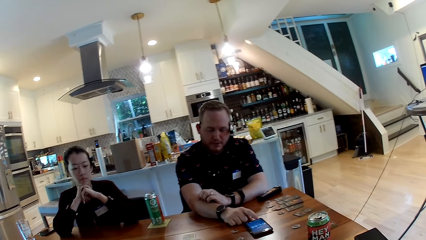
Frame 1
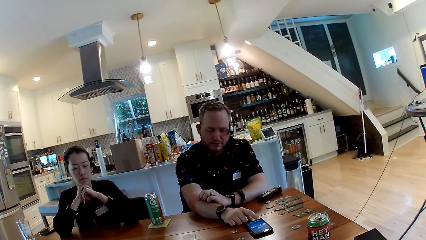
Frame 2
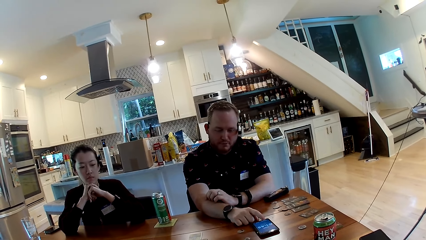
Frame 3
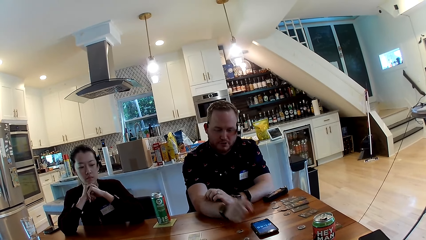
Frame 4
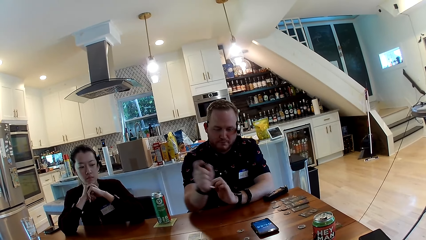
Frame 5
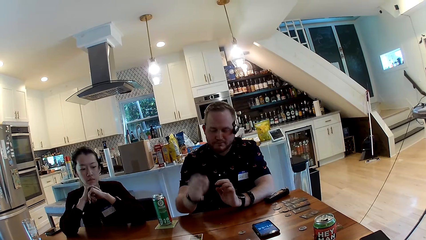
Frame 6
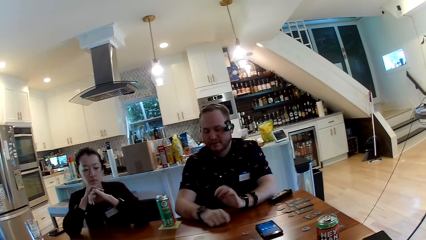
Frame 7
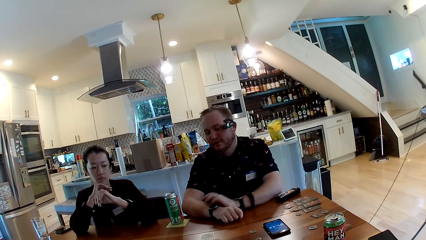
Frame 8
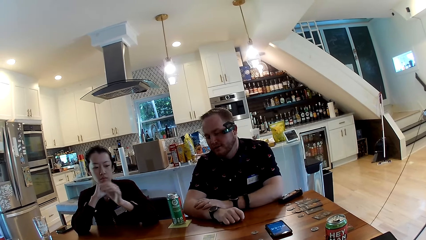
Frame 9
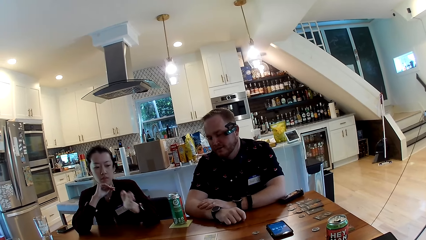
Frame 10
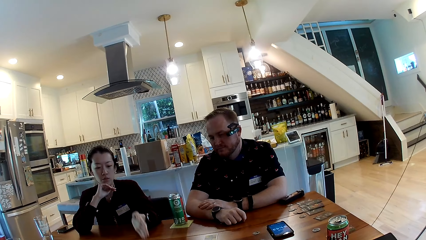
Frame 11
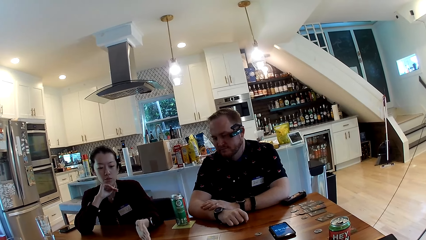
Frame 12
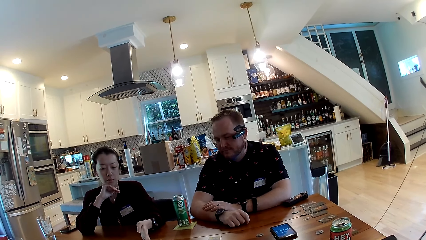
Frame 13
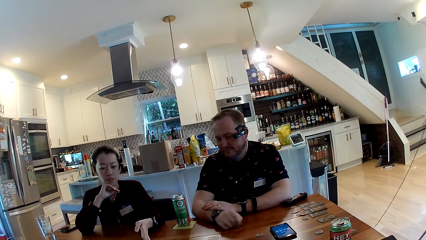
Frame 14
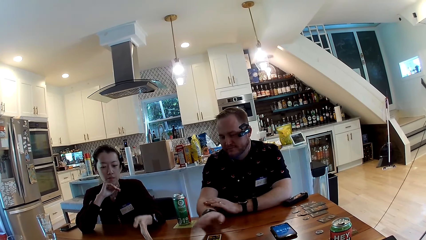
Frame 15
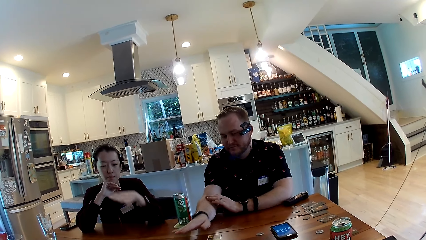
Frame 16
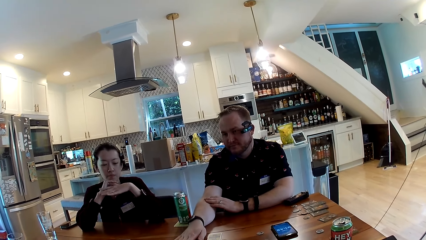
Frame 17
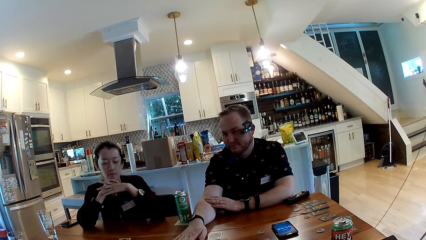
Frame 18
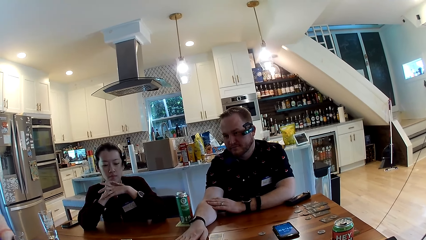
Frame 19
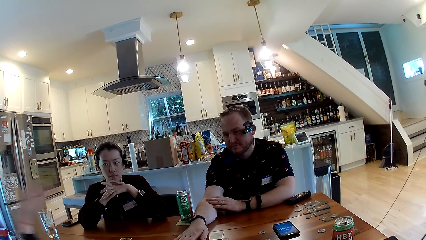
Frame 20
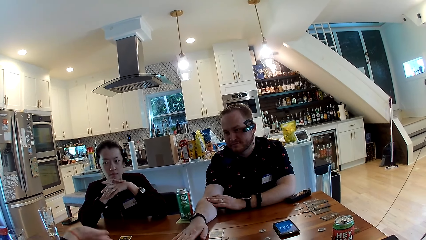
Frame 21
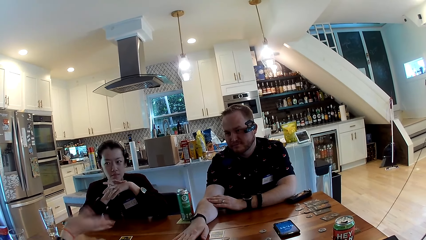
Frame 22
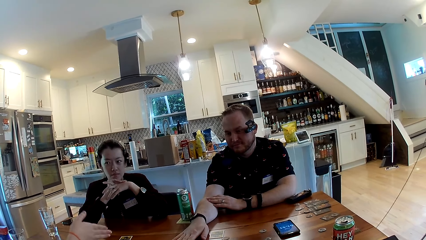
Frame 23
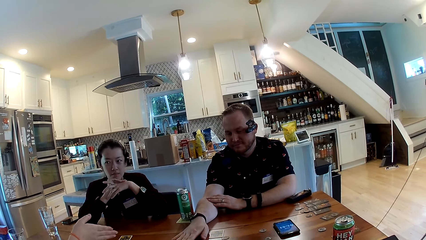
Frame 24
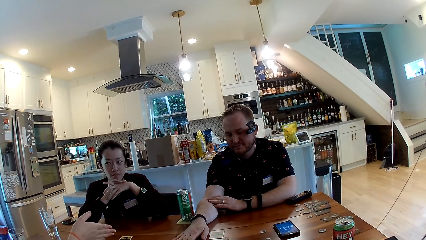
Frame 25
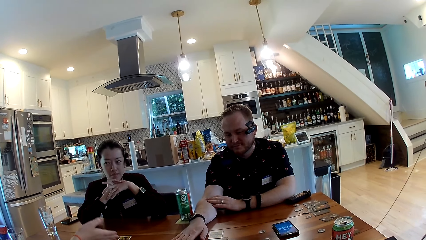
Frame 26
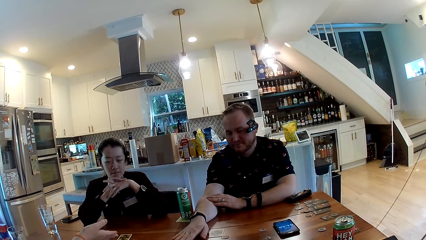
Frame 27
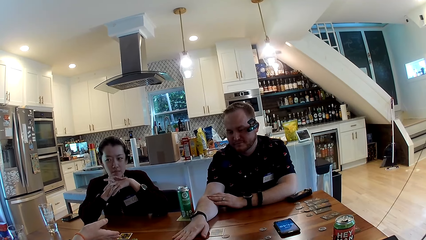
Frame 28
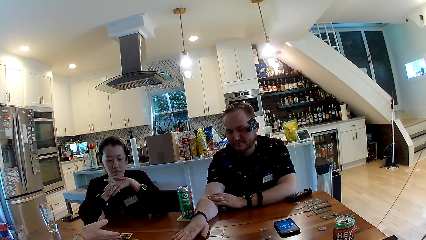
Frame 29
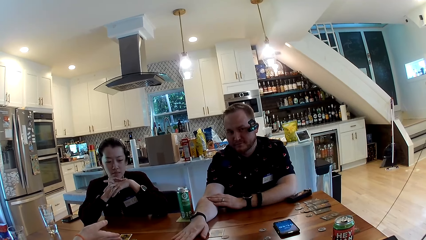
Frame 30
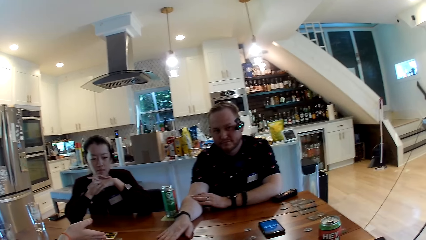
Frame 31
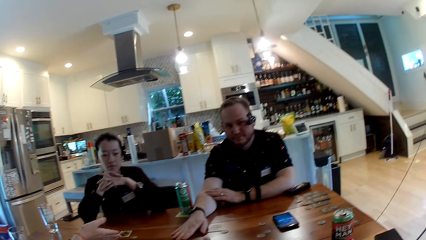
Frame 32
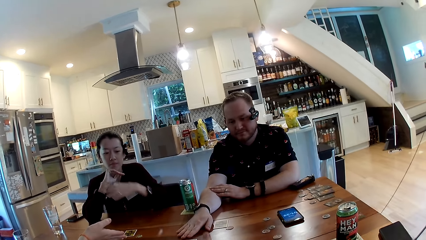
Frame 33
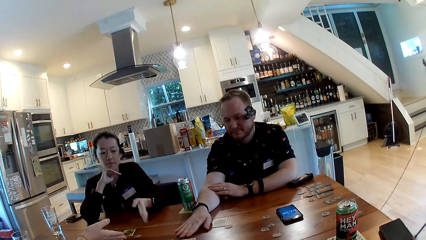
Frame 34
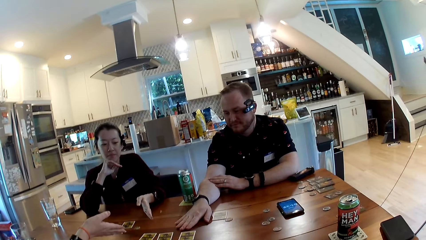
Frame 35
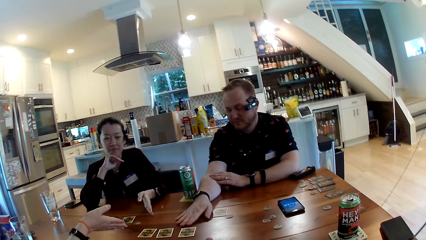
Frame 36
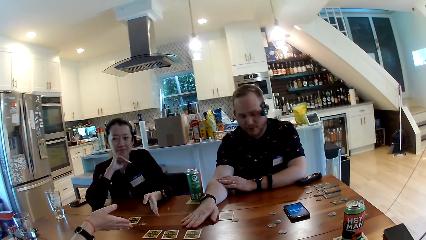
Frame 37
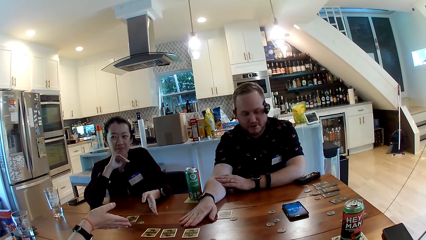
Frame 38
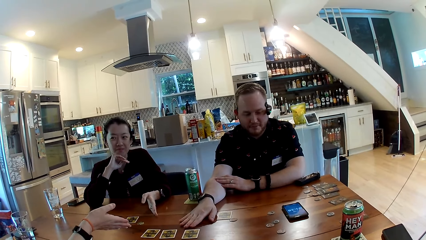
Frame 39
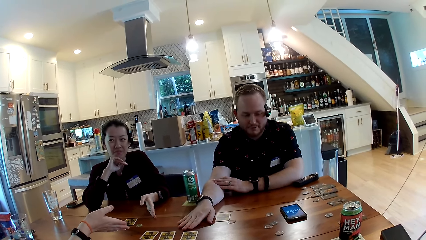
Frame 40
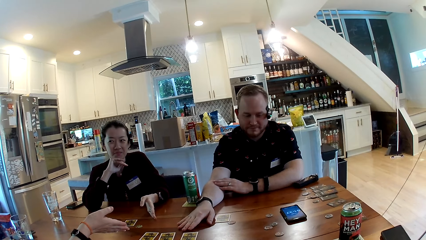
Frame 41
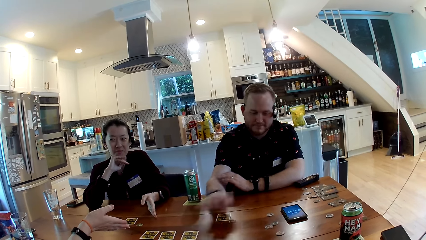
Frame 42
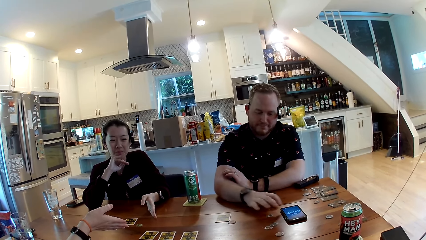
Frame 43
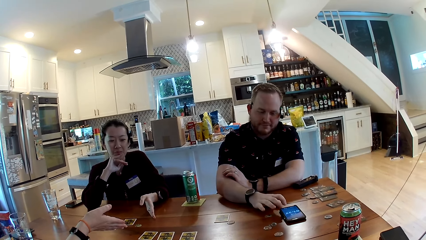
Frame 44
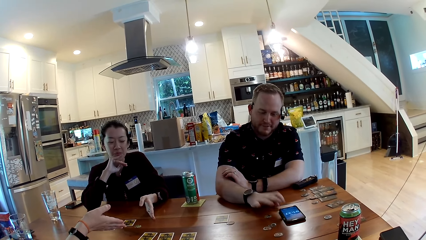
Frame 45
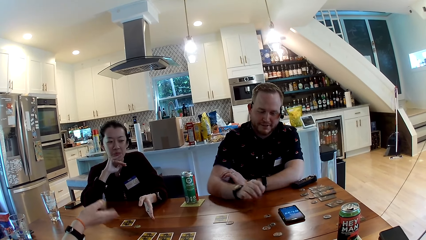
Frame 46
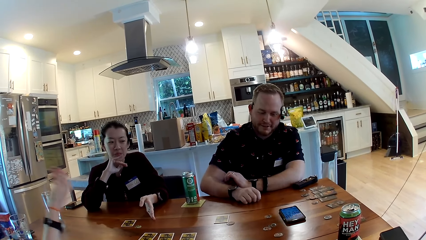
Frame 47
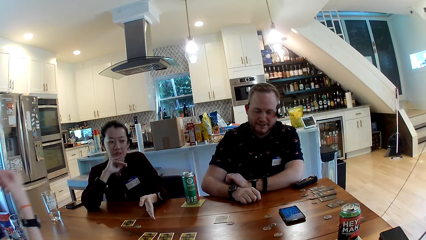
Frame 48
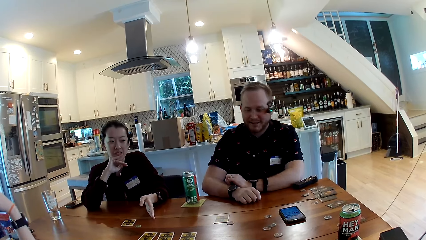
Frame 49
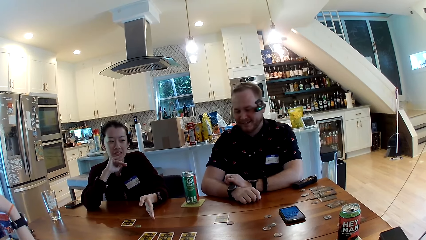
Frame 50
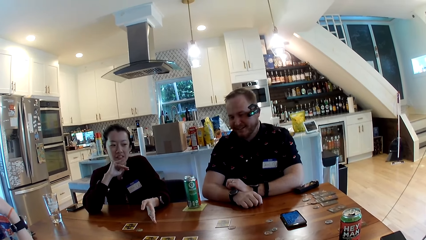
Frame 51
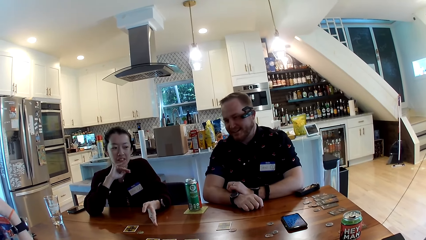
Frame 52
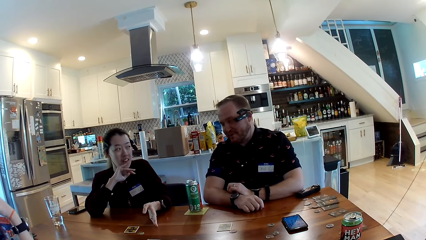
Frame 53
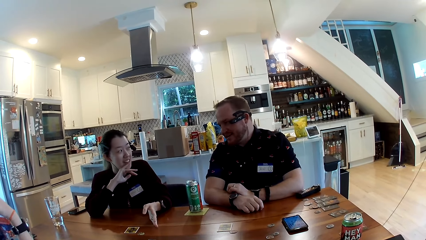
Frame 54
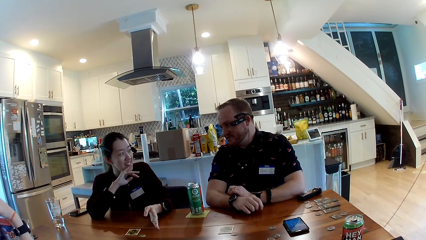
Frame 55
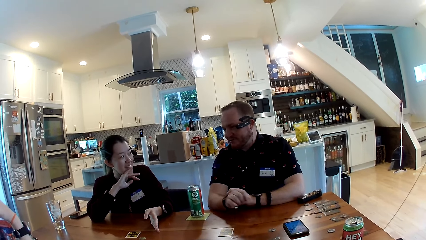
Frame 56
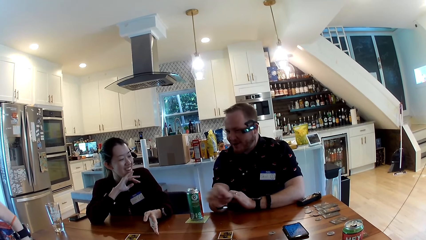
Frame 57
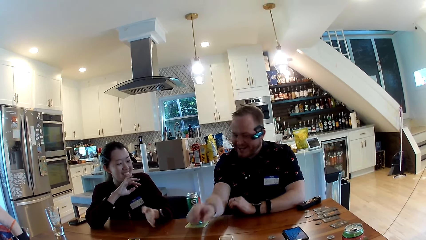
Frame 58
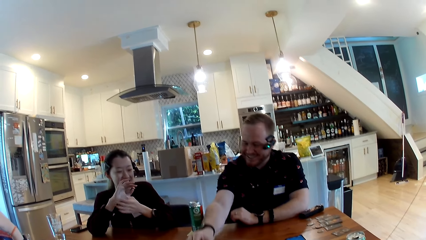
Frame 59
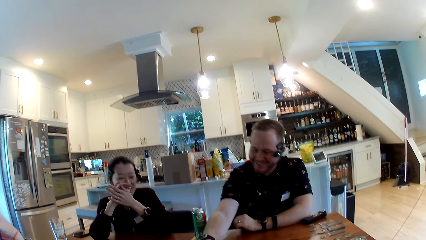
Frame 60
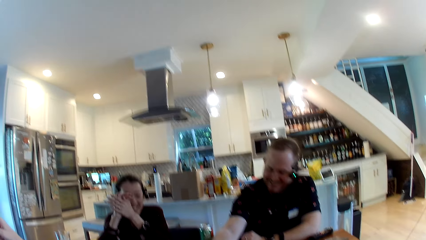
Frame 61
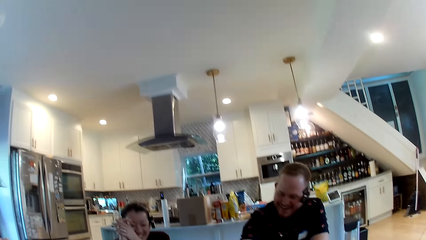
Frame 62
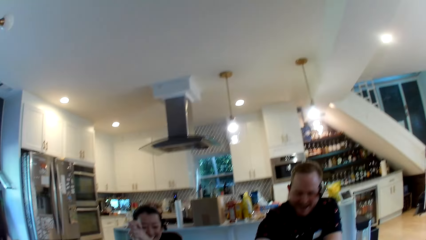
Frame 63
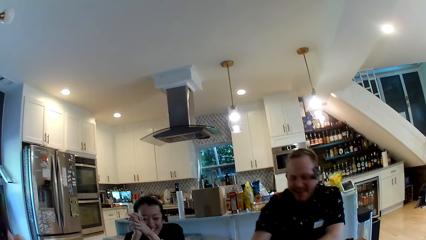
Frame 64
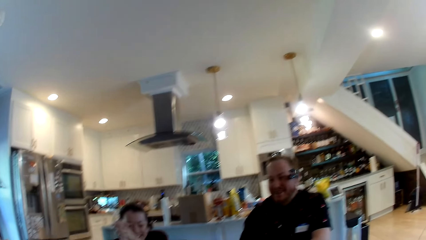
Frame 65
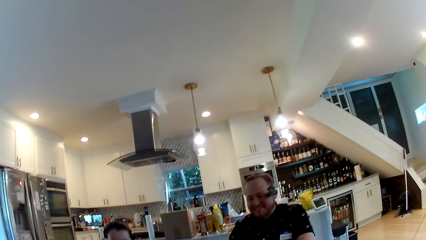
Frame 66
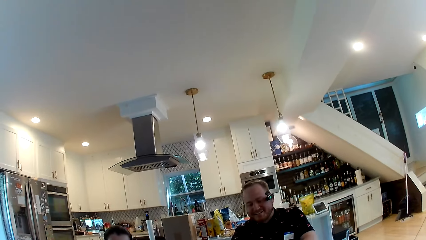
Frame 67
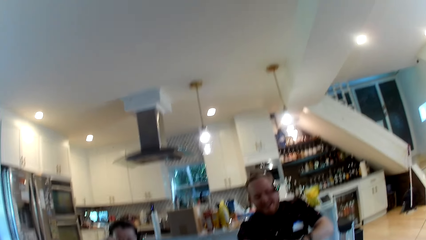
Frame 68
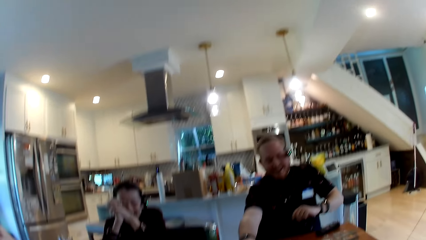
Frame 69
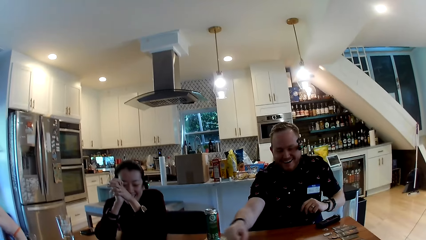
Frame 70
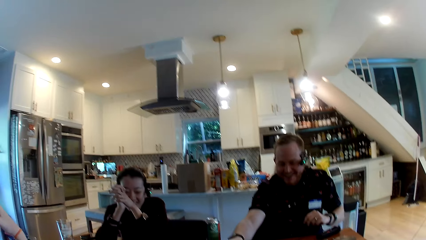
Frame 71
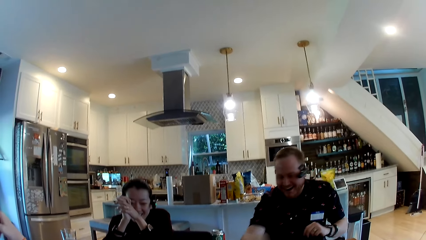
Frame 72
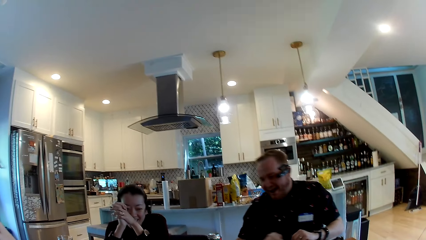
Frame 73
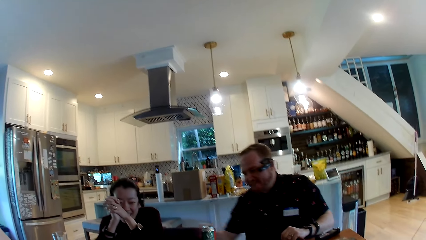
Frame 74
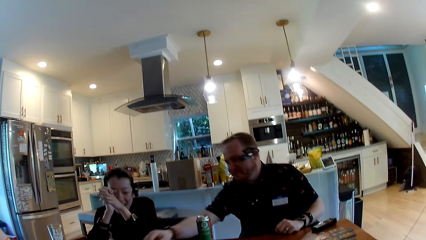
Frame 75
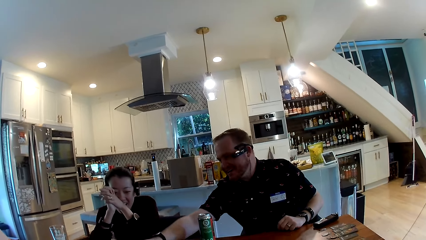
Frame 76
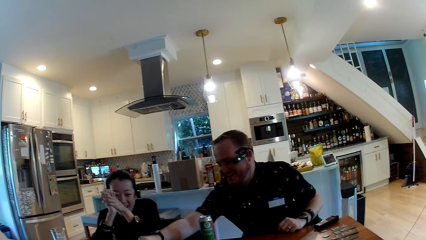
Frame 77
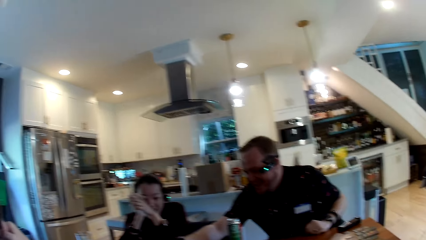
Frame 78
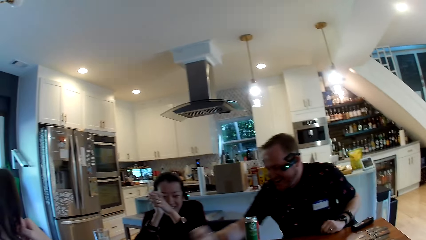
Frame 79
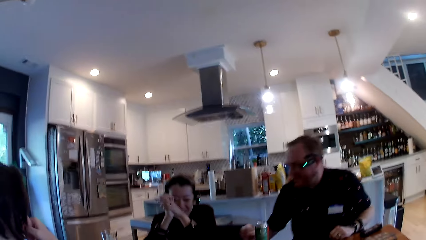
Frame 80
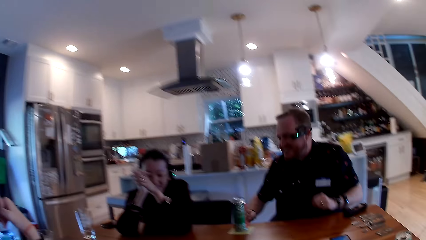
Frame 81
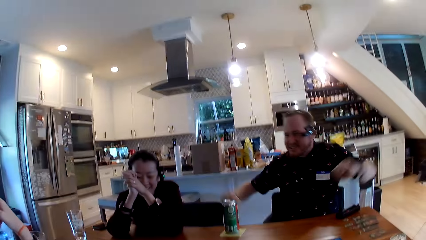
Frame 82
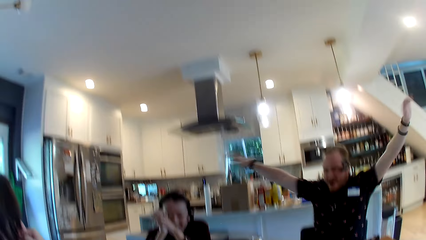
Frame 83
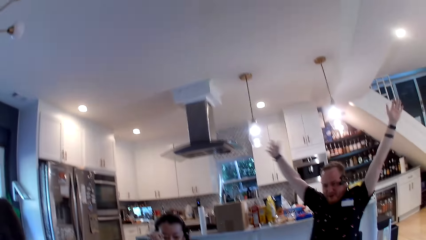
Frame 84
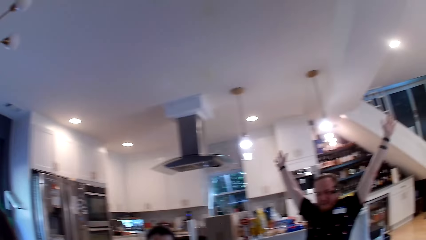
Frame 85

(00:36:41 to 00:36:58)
A man touches his phone on the table with his right hand. The man places his right hand on the table beside a card. The camera wearer converses with friends and looks around. The man touches his phone on the table with his right hand. The man converses with a woman and another woman. The camera wearer screams with friends.
